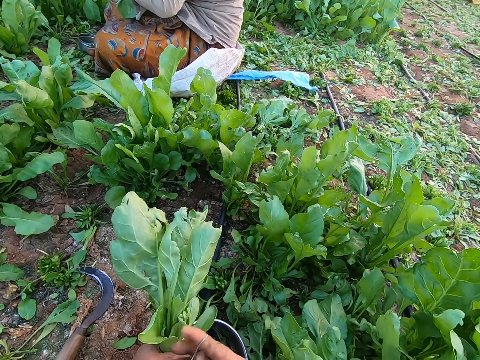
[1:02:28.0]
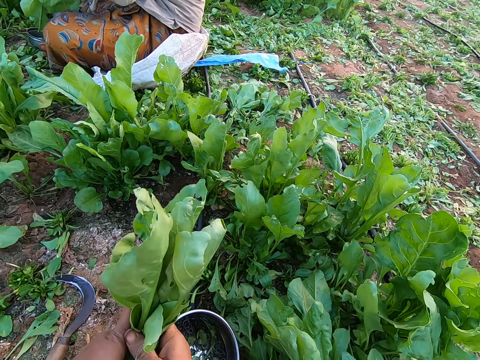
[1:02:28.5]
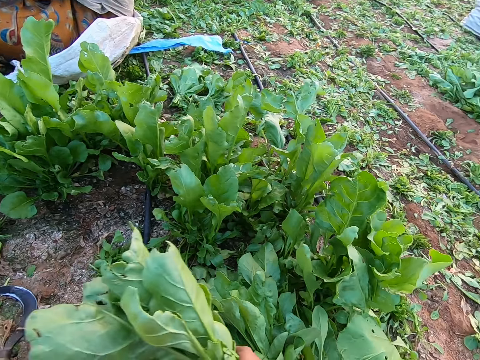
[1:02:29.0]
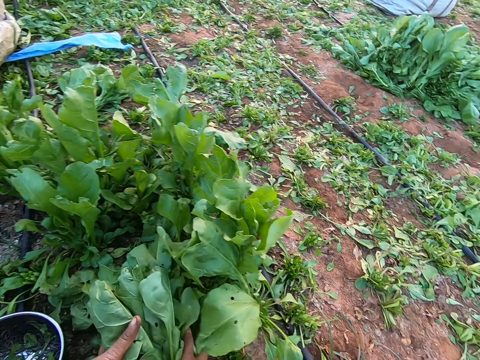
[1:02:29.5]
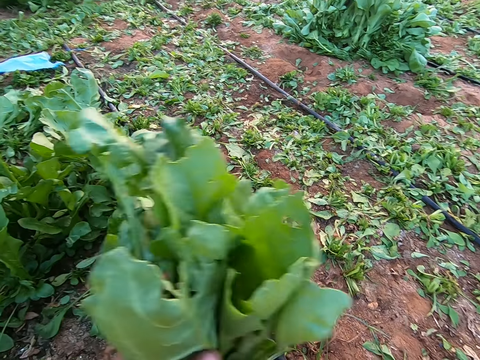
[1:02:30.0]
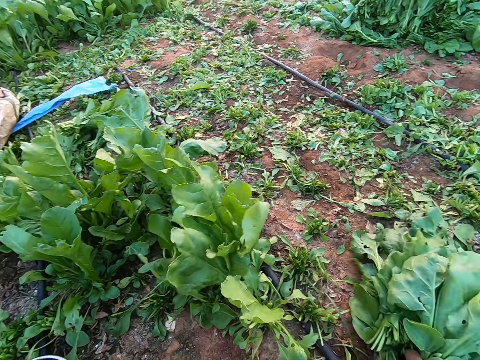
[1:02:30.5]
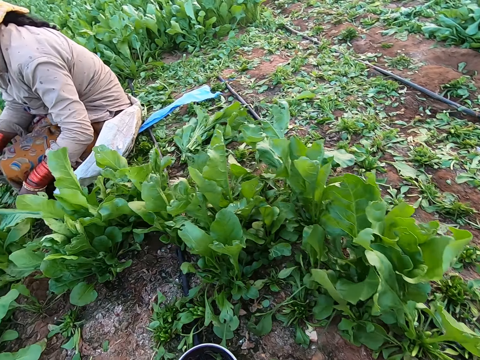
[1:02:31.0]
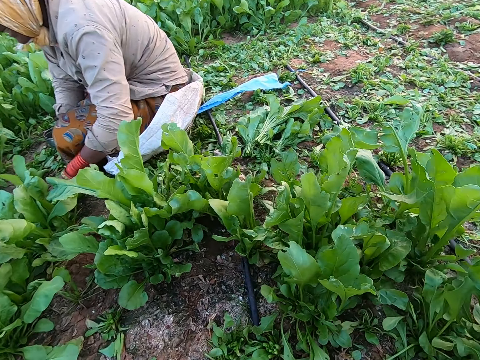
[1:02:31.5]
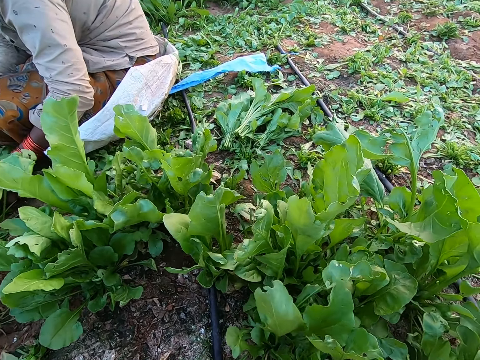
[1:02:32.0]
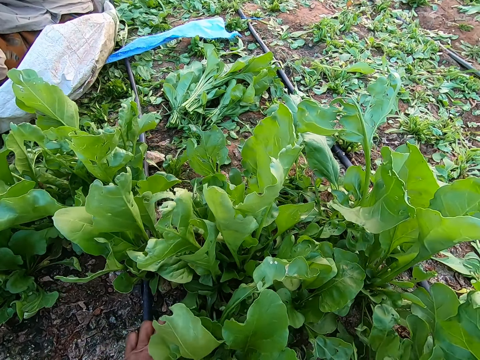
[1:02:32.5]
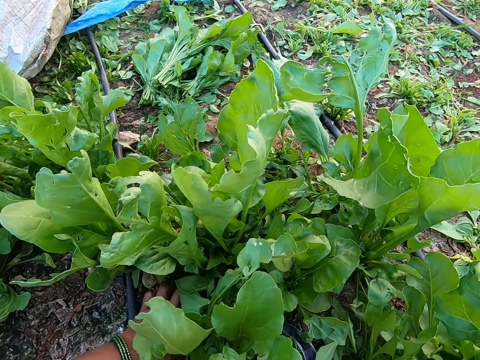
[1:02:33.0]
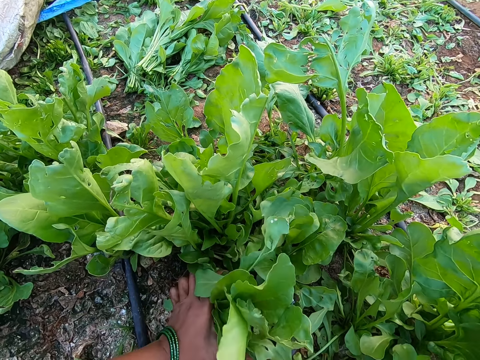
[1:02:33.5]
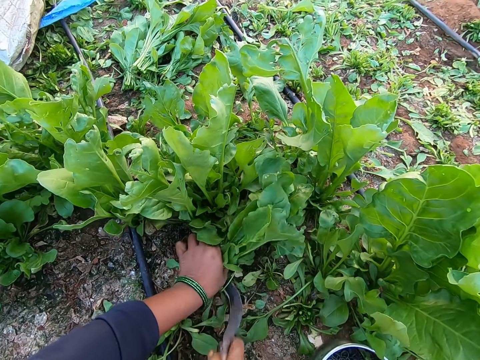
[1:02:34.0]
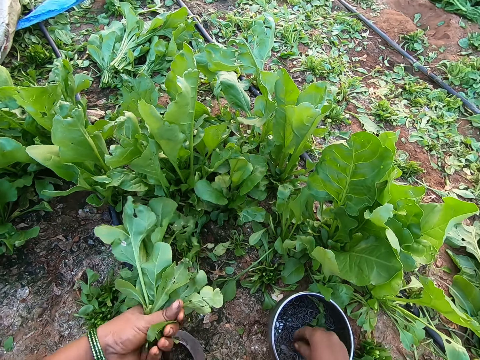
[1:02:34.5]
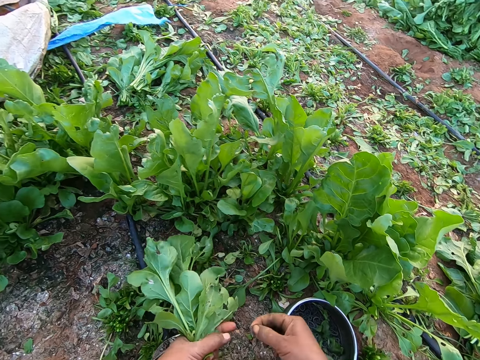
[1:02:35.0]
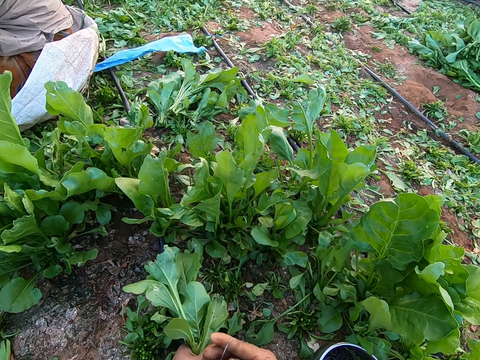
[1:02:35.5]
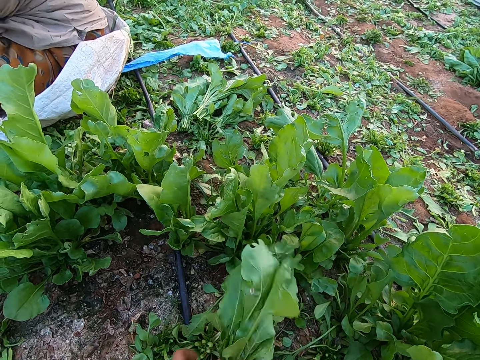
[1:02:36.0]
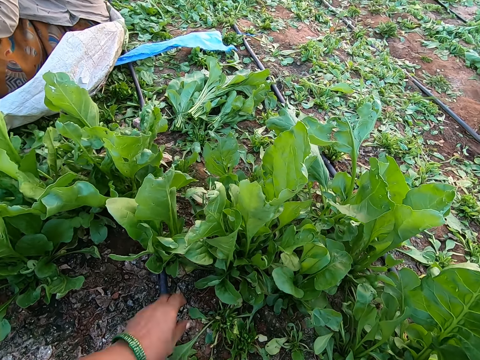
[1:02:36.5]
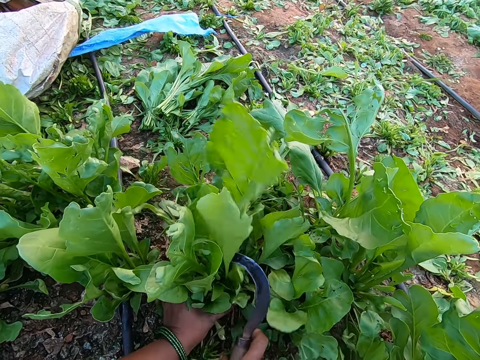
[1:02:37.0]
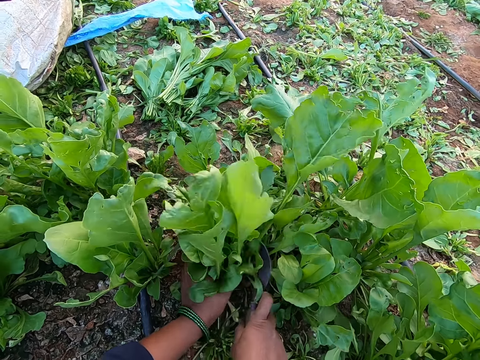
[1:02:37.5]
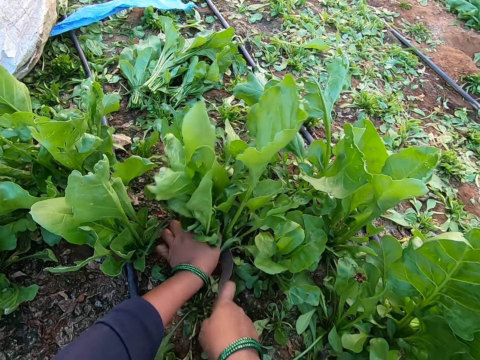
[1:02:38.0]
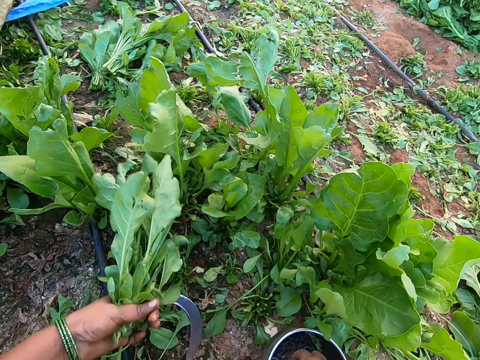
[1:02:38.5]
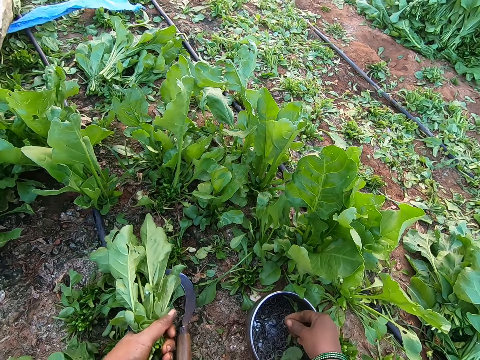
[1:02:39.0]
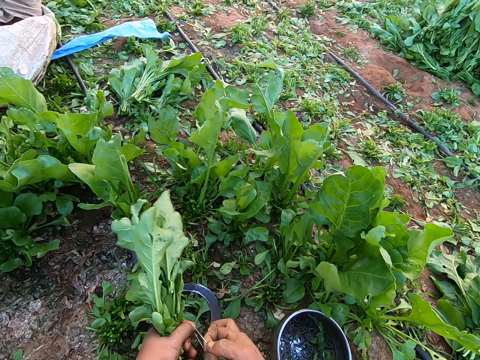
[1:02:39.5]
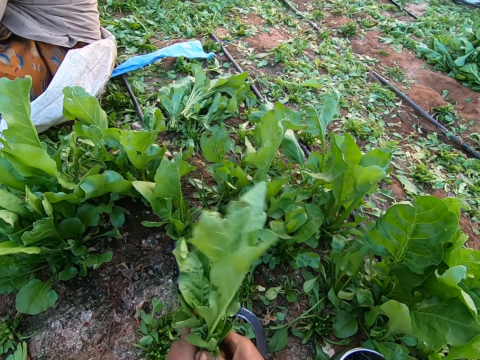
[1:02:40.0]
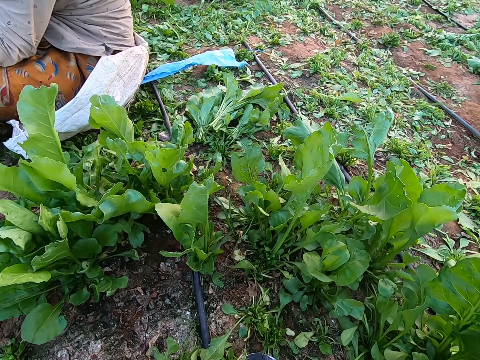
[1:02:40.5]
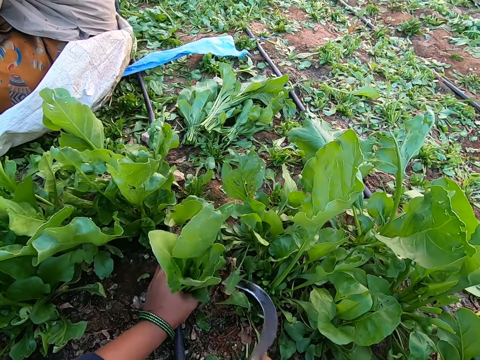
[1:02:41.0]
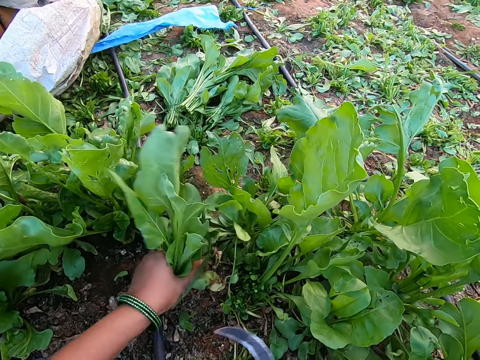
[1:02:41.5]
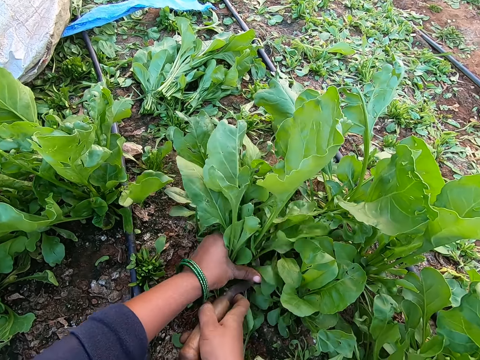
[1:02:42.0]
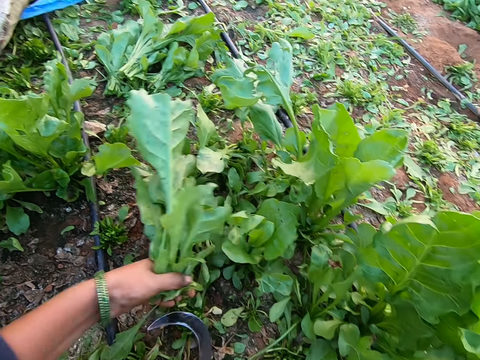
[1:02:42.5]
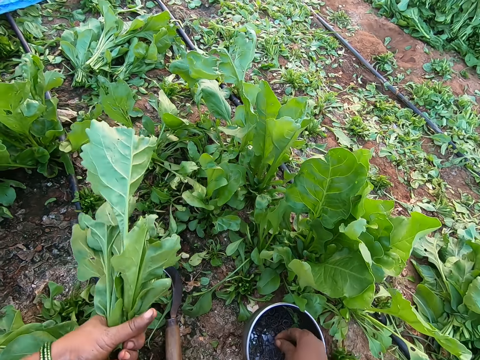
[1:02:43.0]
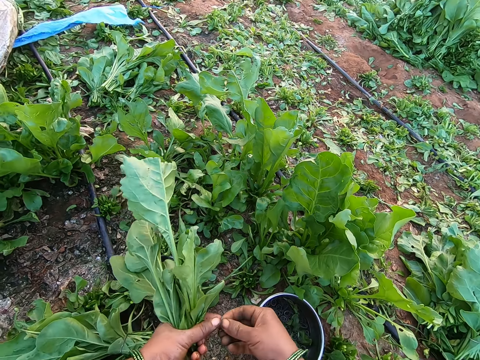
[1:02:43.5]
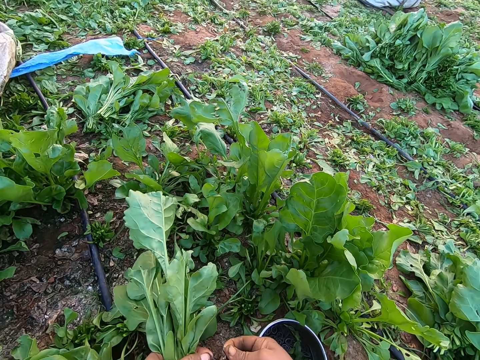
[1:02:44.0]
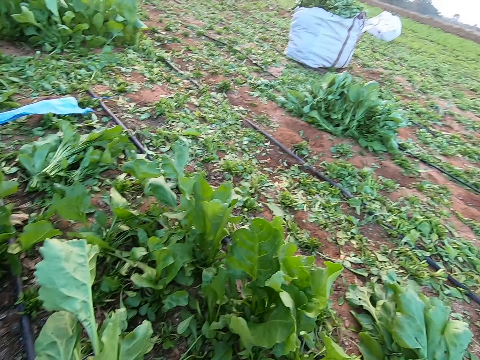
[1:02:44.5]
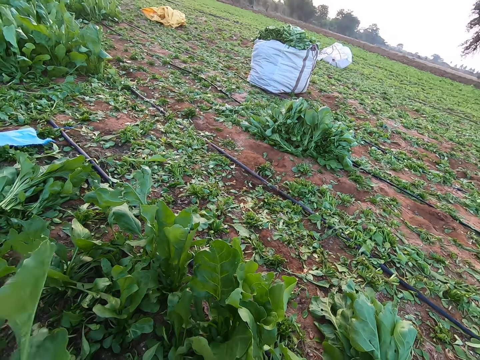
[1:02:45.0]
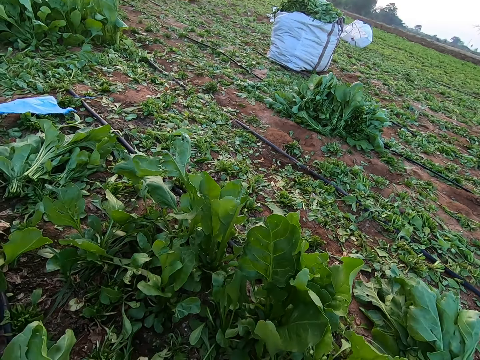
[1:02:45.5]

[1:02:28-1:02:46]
The camera wearer extends a rubber band with both hands. She ties the bunch of spinach in her left hand with the rubber band in her right hand. She places the bunch of spinach on the ground with both hands. She moves some bunches of spinach on the ground with both hands. She grabs a bunch of spinach on the ground with her left hand. She cuts the bunch of spinach from the ground with the sickle in her right hand. She places the sickle on the ground with her right hand. She picks a rubber band from the bowl on the ground with her right hand. She extends the rubber band with both hands. She ties the bunch of spinach in her left hand with the rubber band in her right hand. She grabs a bunch of spinach on the ground with her left hand. She cuts the bunch of spinach from the ground with the sickle in her right hand. She places the sickle on the ground with her right hand. She picks a rubber band from the bowl on the ground with her right hand. She extends the rubber band with both hands. She ties the bunch of spinach in her left hand with the rubber band in her right hand. She grabs a bunch of spinach on the ground with her left hand. She cuts the bunch of spinach from the ground with the sickle in her right hand. She grabs a bunch of spinach on the ground with her left hand. She cuts the bunch of spinach from the ground with the sickle in her right hand. She places the sickle on the ground with her right hand. She picks a rubber band from the bowl on the ground with her right hand. She extends the rubber band with both hands.

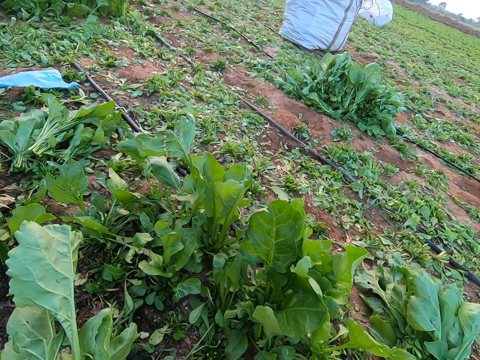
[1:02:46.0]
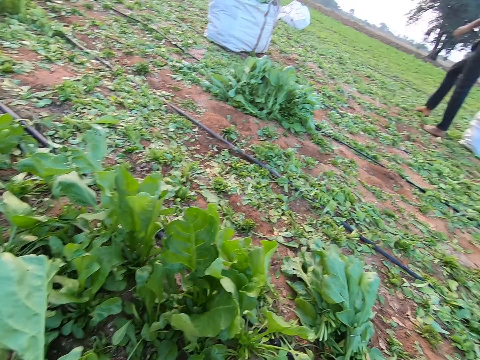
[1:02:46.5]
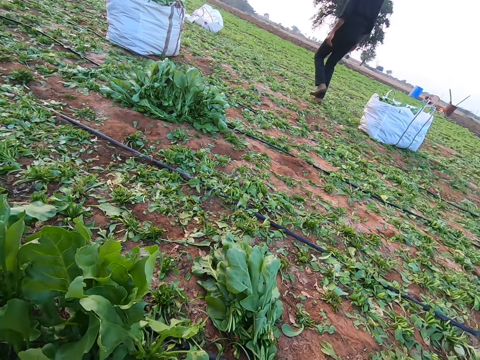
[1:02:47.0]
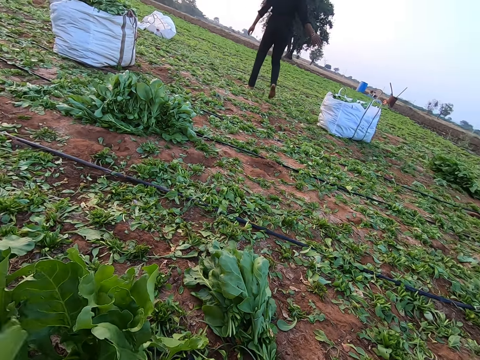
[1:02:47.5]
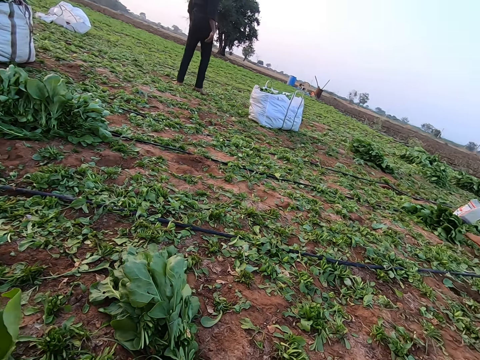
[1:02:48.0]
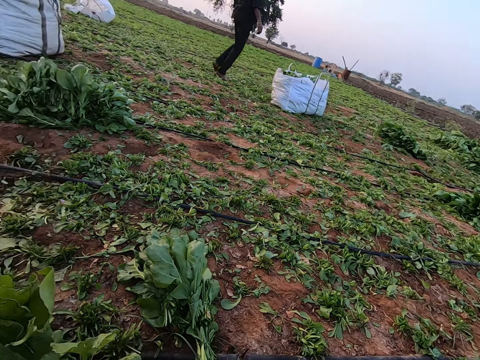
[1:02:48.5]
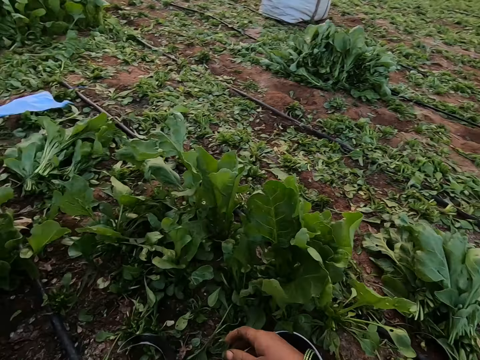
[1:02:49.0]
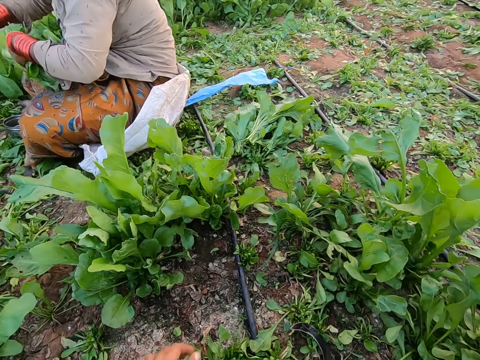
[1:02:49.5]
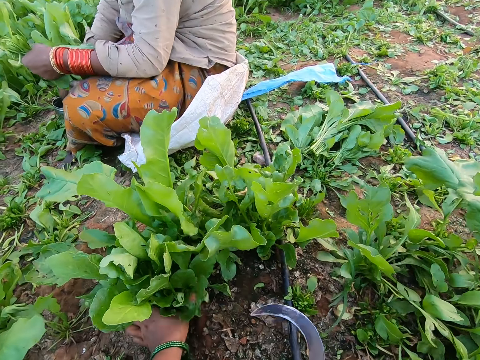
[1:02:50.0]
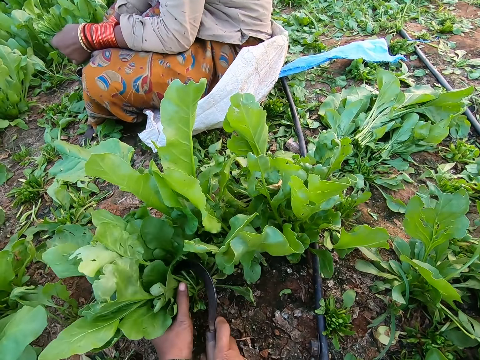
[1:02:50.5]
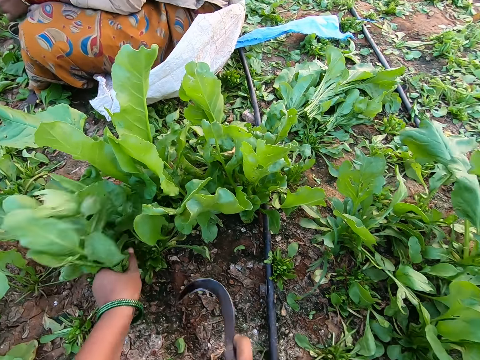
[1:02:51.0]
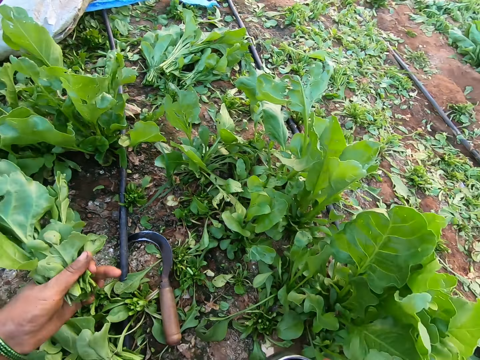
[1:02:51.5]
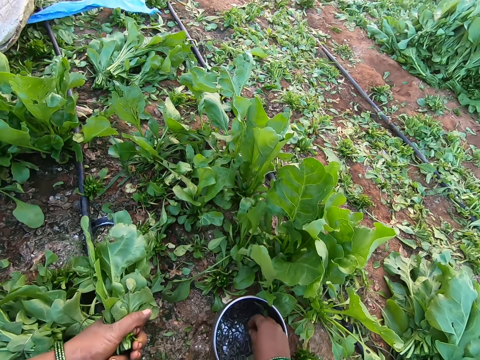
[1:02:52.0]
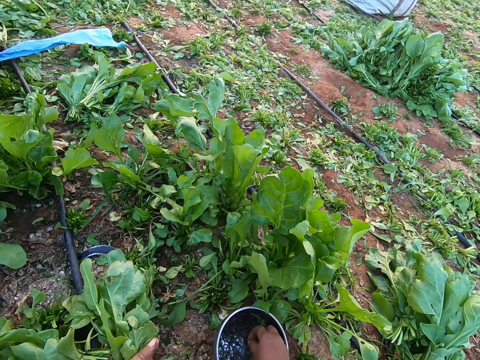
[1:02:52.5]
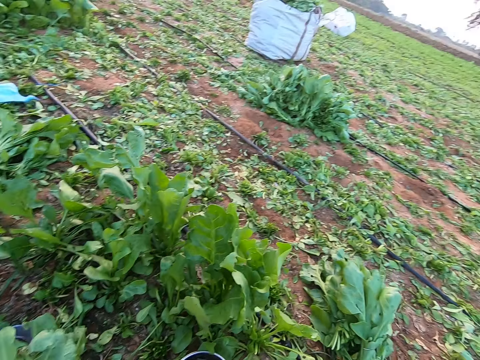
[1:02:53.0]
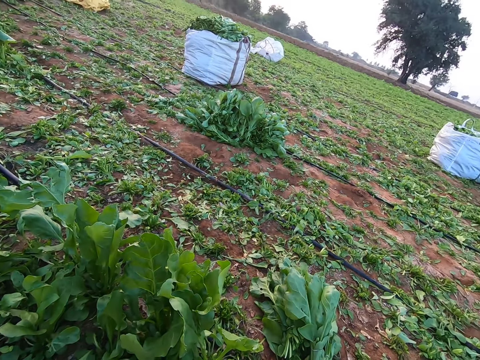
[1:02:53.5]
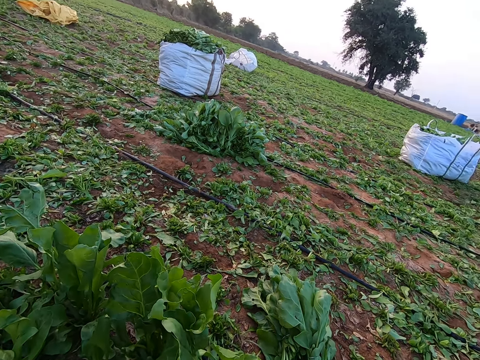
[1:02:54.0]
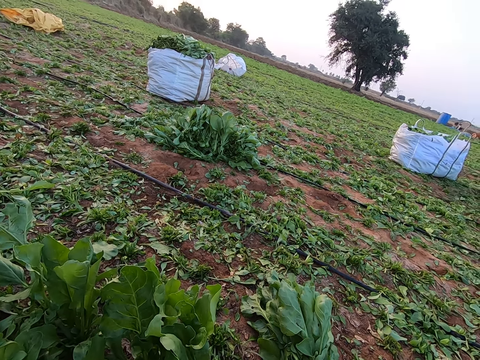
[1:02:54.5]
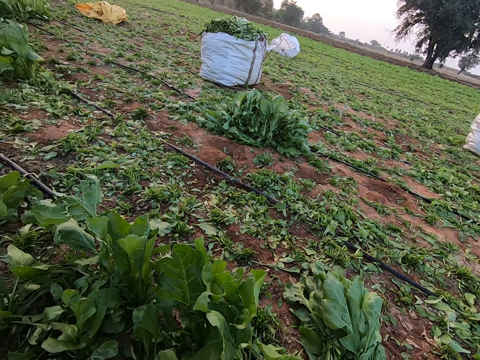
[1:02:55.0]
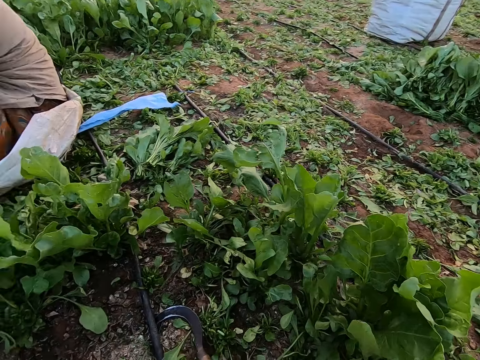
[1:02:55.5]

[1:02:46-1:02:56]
The camera wearer grabs a bunch of spinach on the ground with her left hand. She cuts the bunch of spinach from the ground with the sickle in her right hand. She places the sickle on the ground with her right hand. She picks a rubber band from the bowl on the ground with her right hand. She converses with the man.
